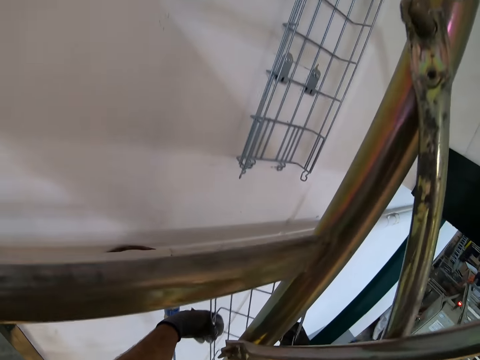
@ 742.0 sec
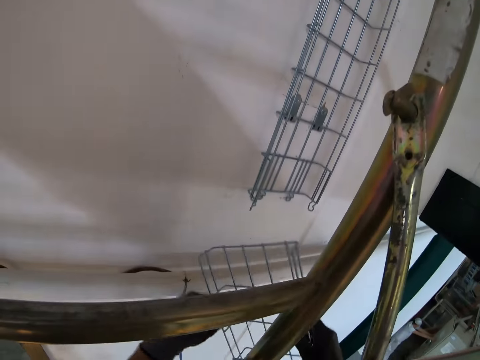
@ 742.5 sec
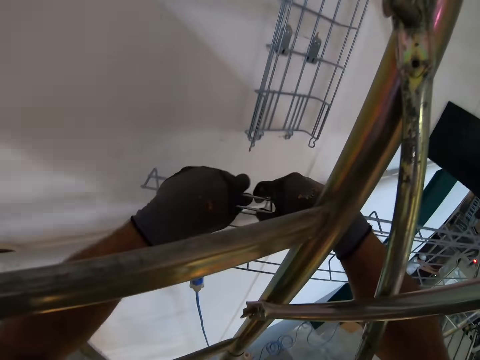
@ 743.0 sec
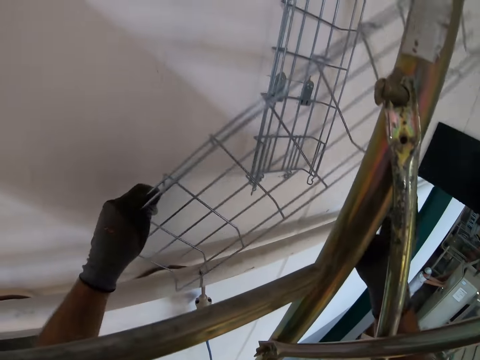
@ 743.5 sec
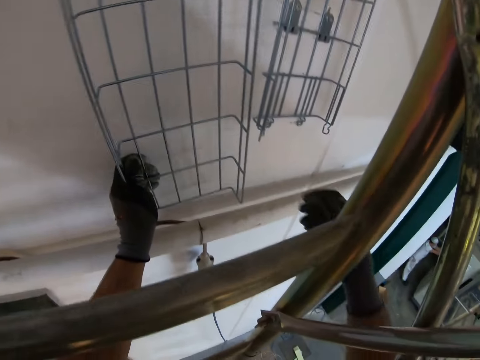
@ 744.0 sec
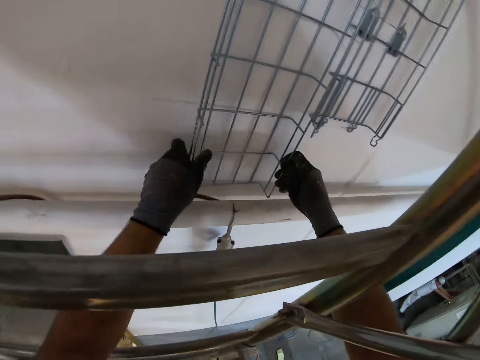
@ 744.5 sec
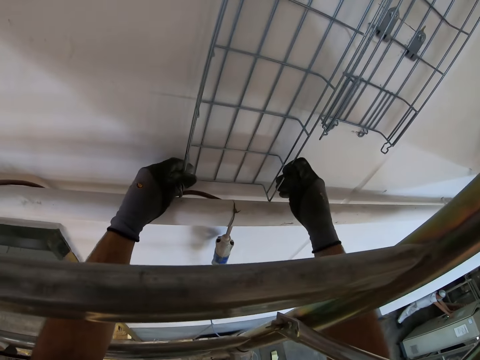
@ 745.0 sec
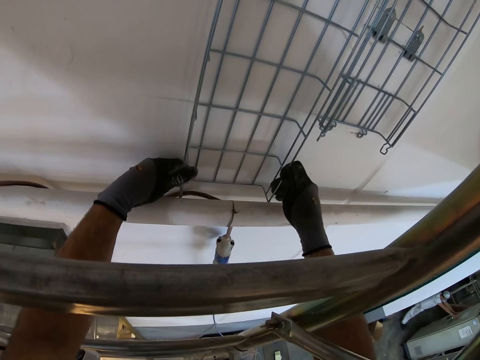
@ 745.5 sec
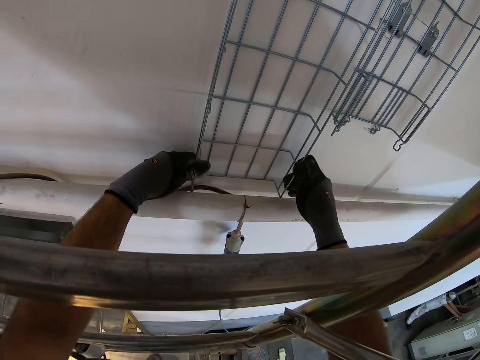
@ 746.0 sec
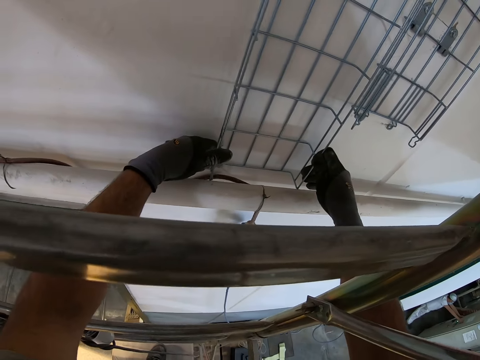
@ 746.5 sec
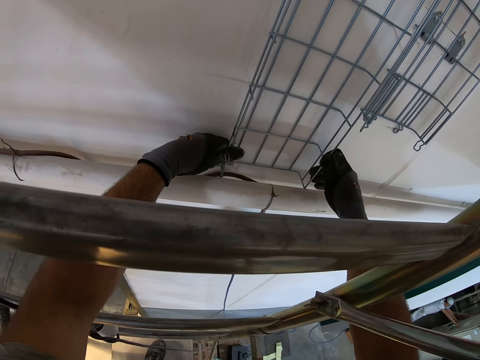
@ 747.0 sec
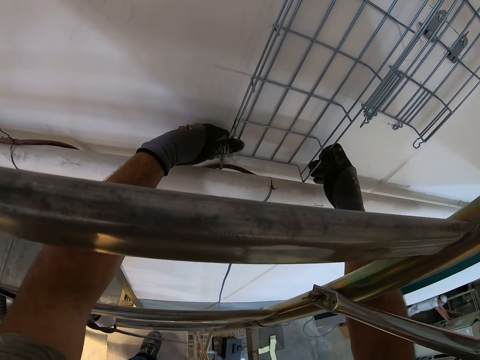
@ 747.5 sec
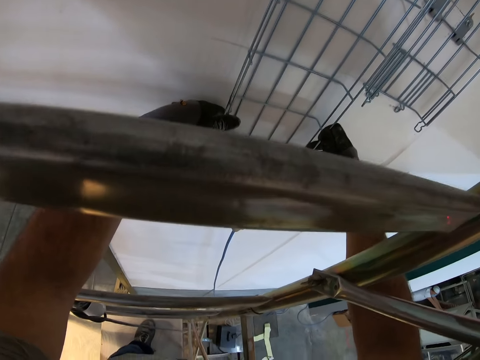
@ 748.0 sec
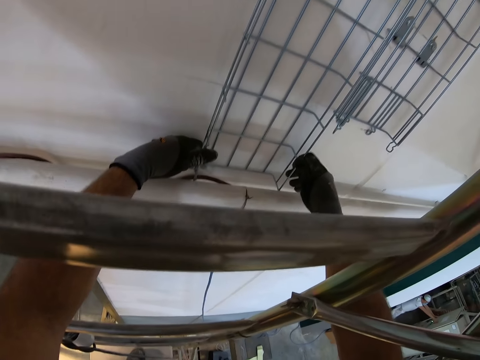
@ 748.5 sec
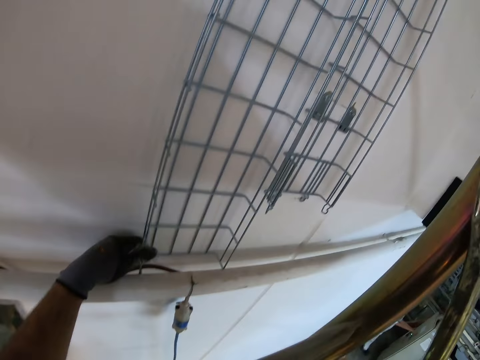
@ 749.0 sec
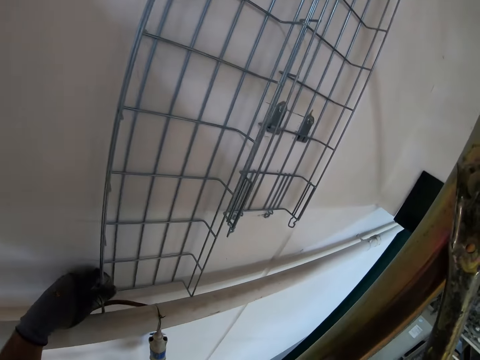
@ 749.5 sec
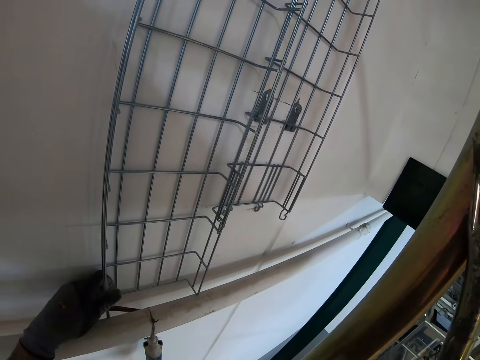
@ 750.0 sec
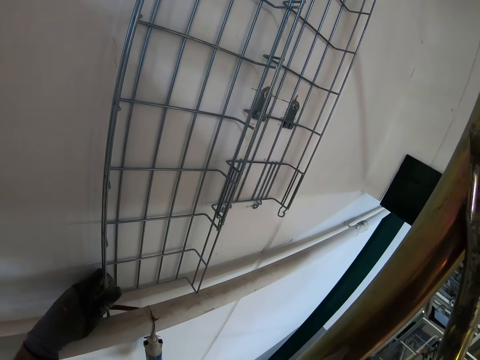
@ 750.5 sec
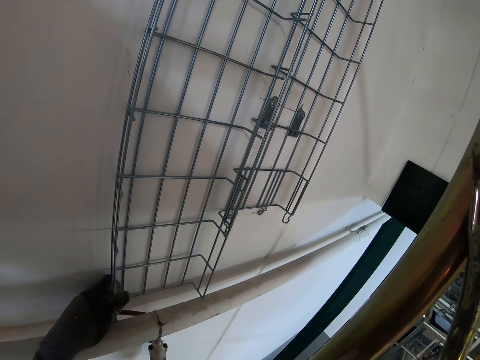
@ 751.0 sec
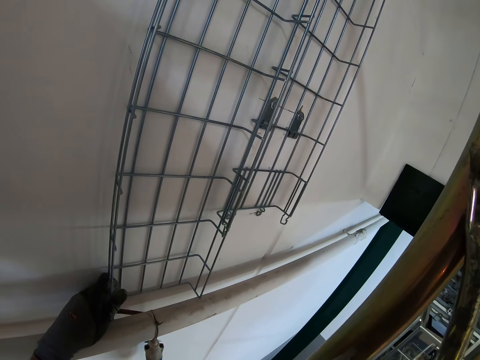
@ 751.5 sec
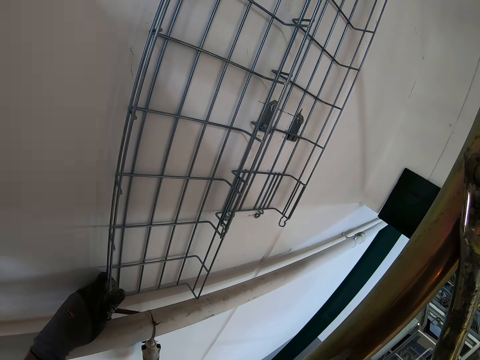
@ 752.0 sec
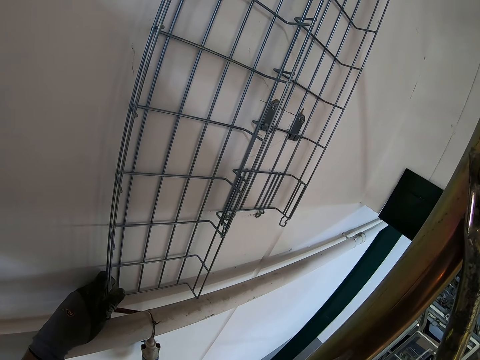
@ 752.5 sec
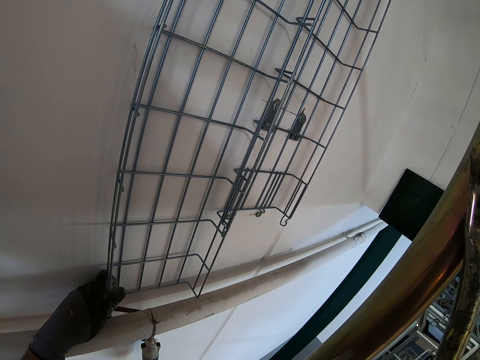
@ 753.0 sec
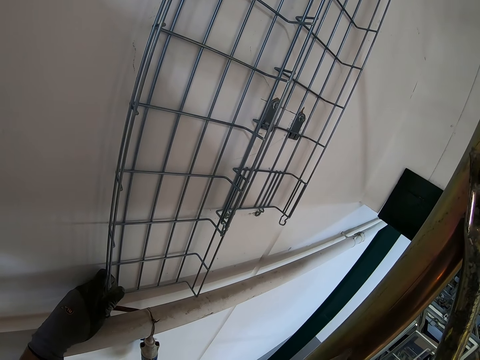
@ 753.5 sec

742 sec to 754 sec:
The camera wearer fits the wire mesh on the wall.

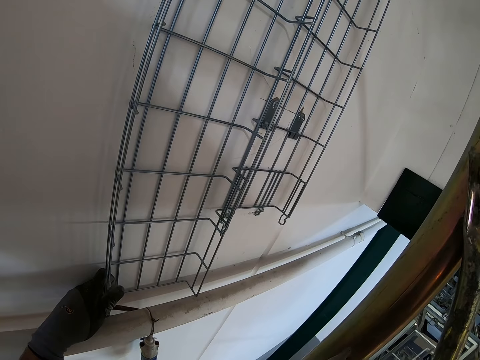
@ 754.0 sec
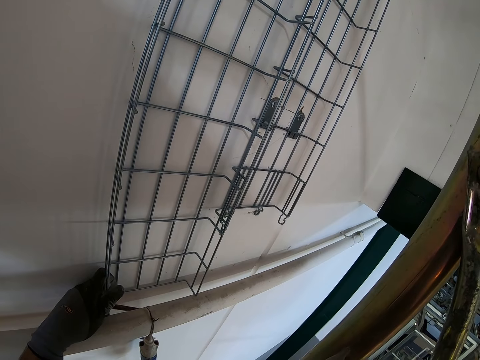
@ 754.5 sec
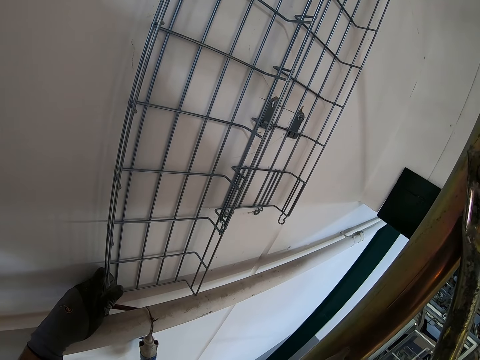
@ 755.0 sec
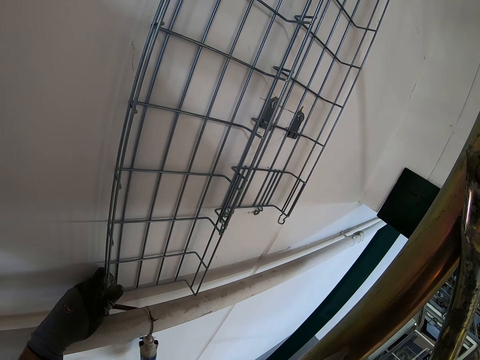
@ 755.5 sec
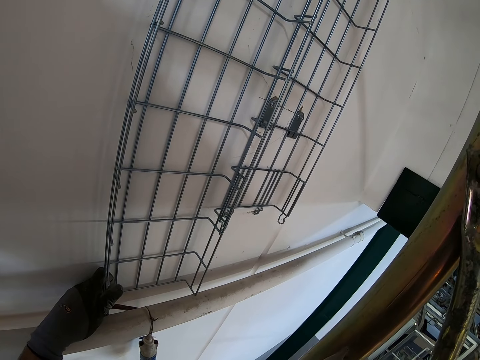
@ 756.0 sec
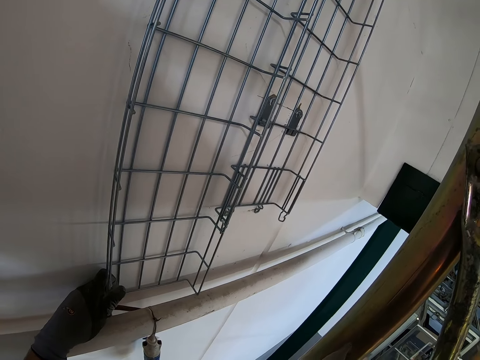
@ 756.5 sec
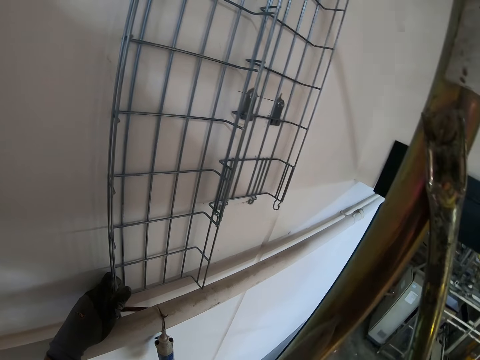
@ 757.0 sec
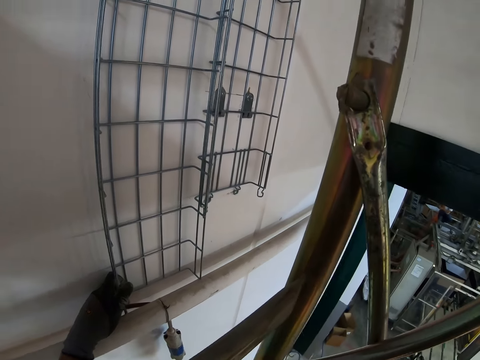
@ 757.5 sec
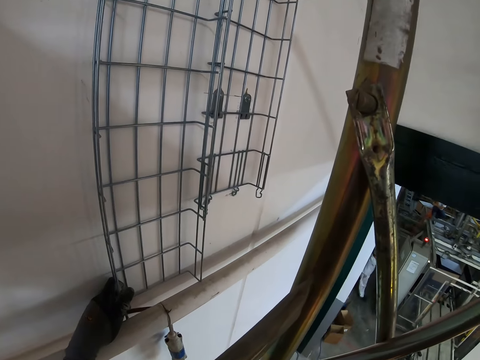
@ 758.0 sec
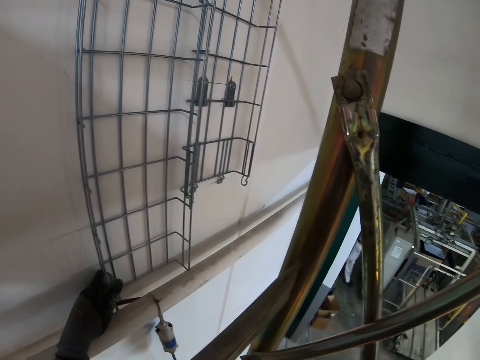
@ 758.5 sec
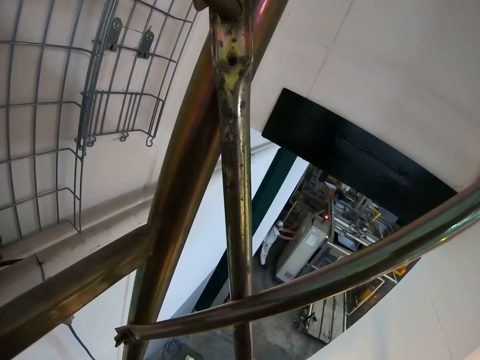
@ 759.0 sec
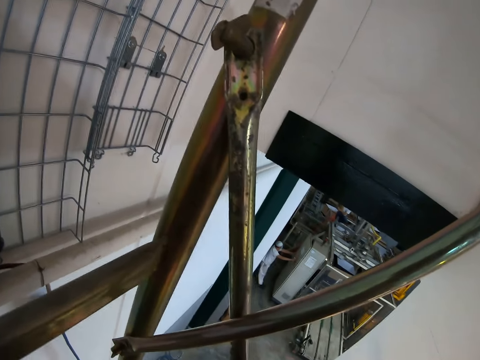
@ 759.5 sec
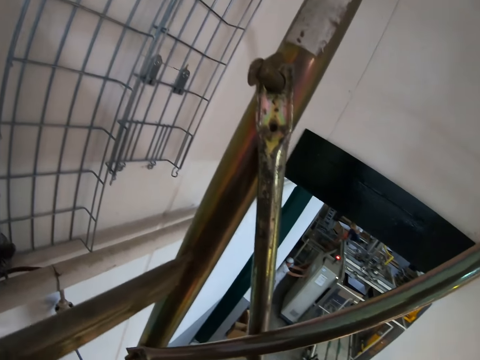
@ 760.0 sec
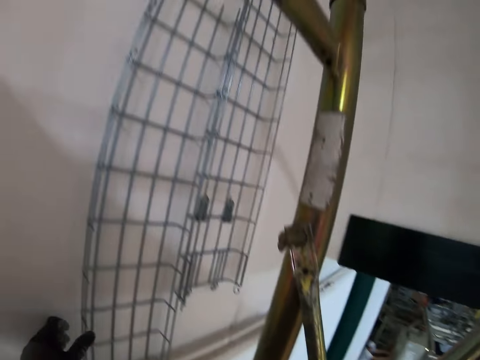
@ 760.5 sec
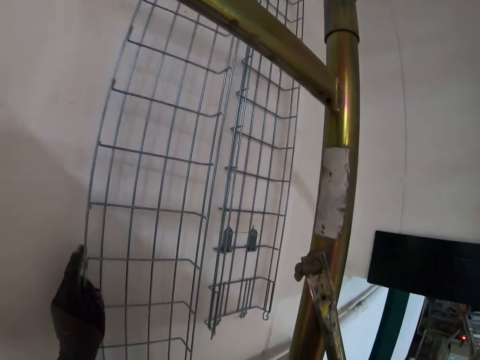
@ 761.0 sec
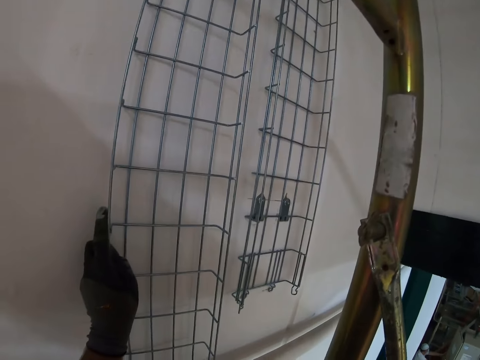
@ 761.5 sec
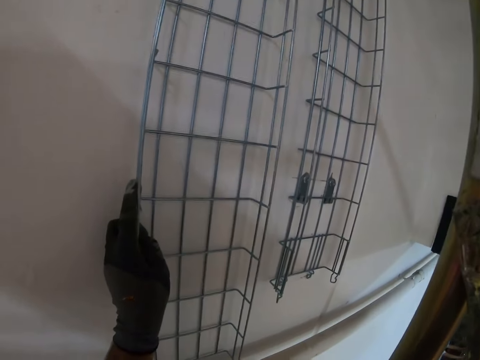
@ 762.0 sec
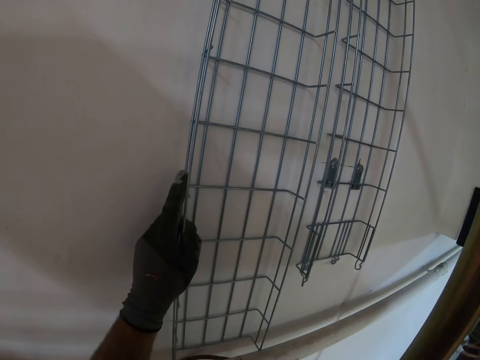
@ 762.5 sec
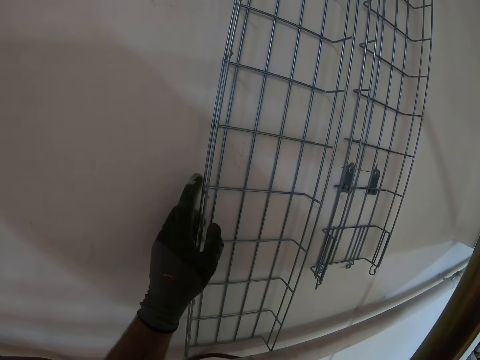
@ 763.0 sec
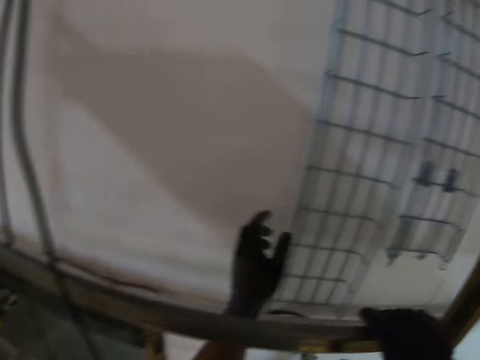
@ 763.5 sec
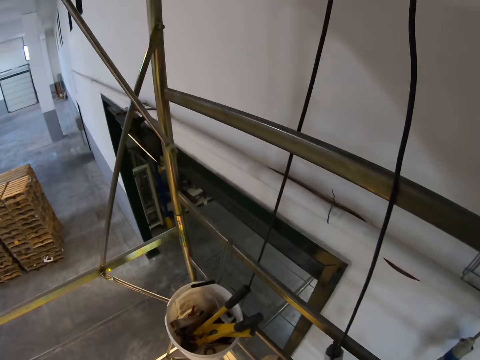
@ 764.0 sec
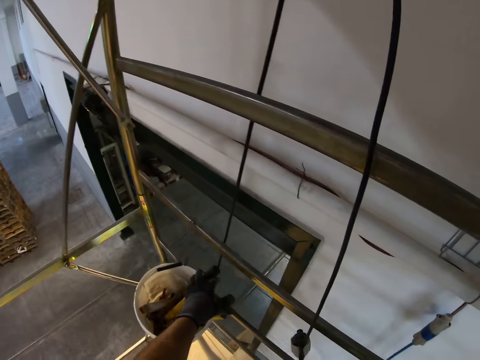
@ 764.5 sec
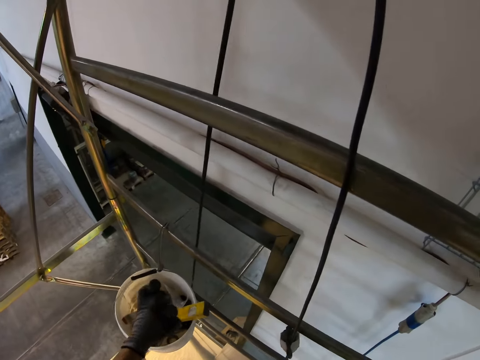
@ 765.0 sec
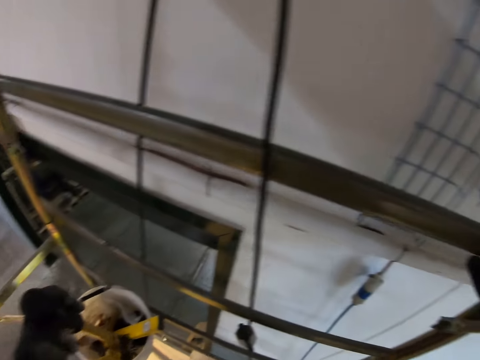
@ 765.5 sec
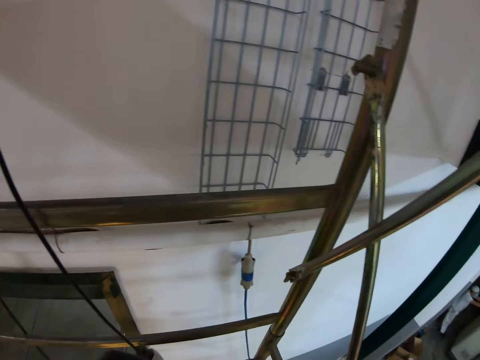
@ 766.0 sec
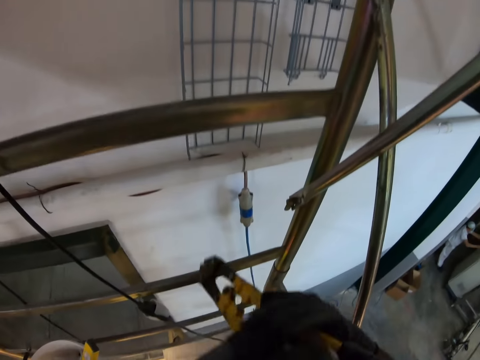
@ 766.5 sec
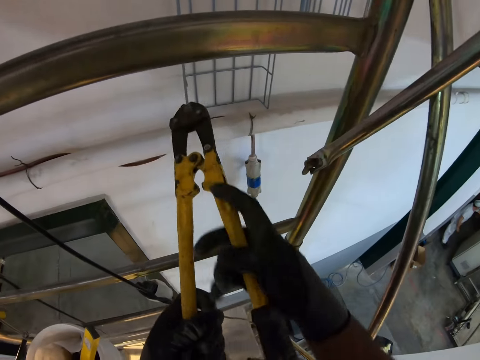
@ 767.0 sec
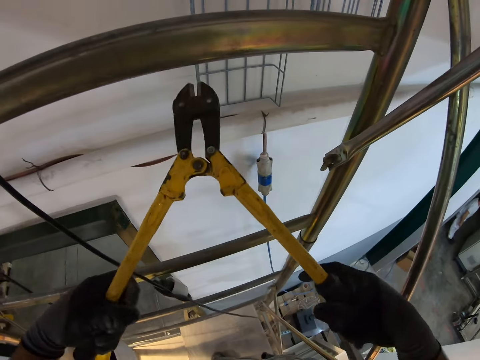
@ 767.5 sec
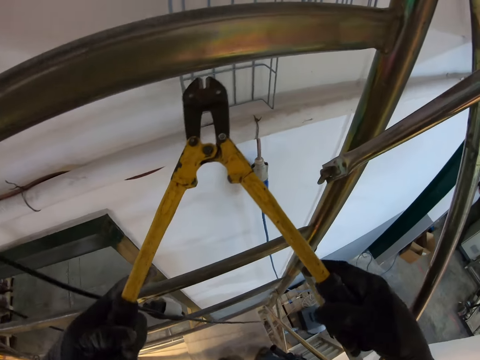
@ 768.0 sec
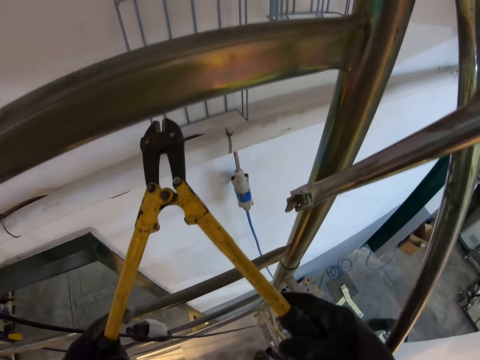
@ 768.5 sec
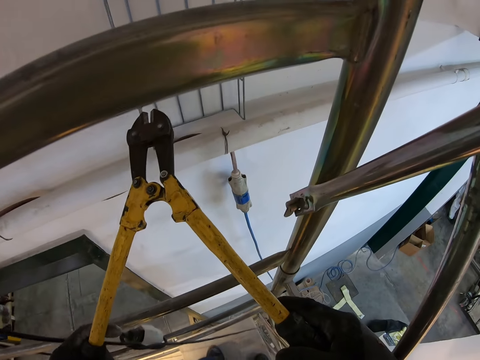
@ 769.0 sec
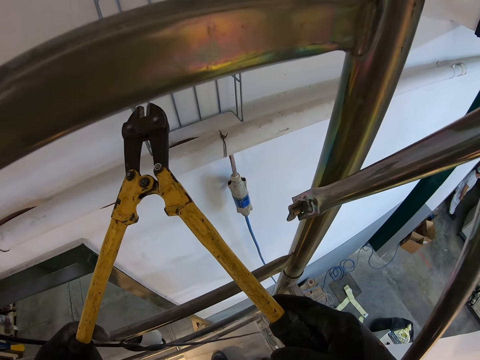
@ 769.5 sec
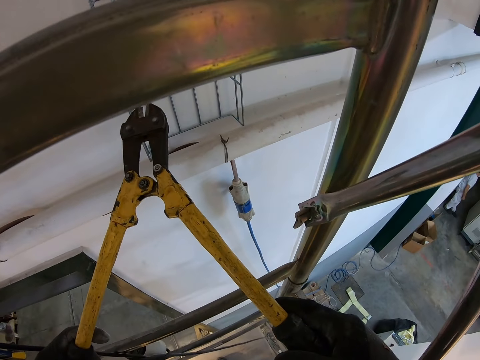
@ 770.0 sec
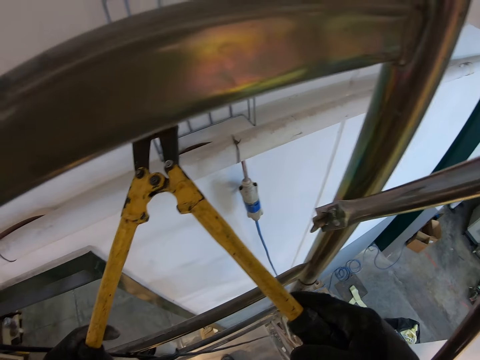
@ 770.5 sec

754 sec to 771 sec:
The camera wearer looks at the wire mesh. They pick up the diagonal cutter from the bucket. They hold the cutter.
